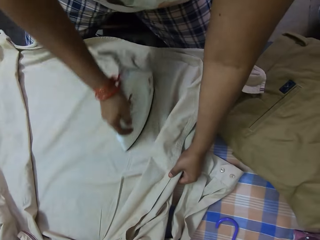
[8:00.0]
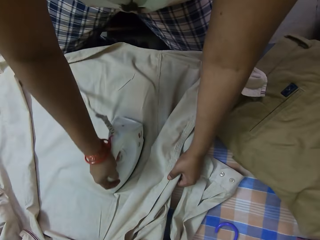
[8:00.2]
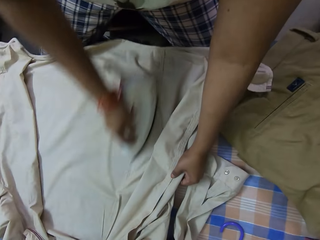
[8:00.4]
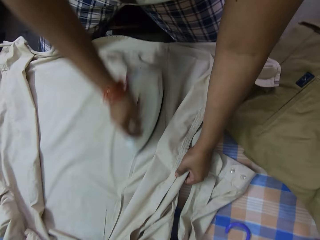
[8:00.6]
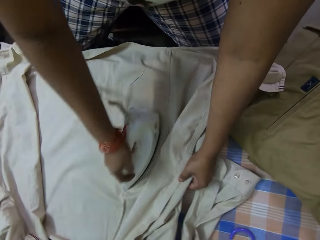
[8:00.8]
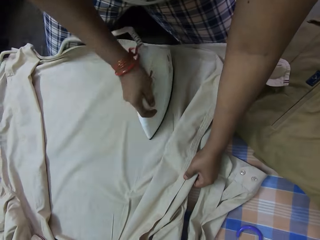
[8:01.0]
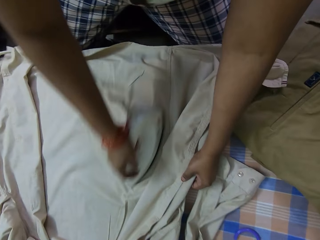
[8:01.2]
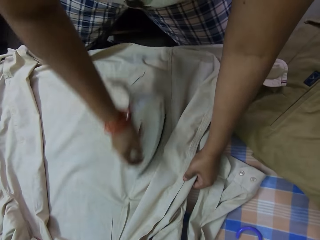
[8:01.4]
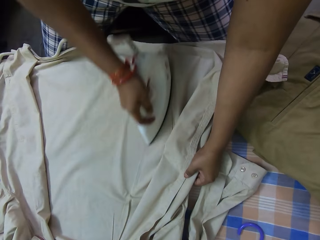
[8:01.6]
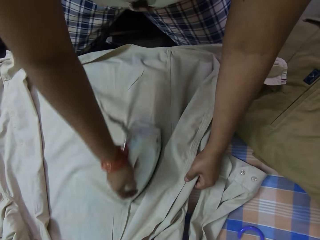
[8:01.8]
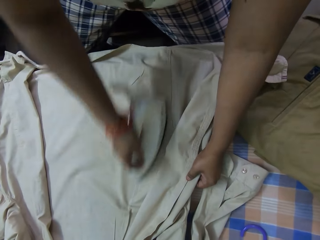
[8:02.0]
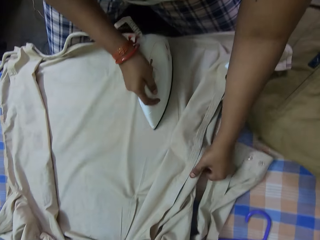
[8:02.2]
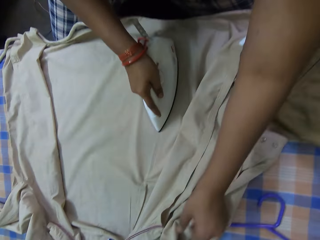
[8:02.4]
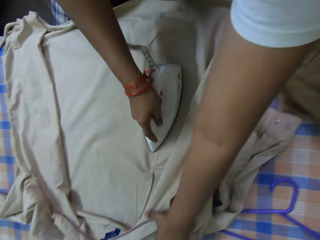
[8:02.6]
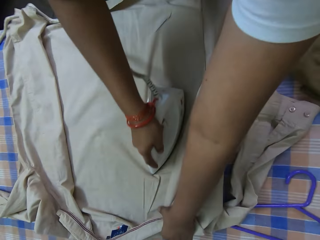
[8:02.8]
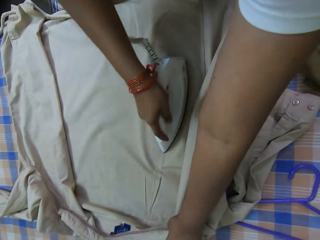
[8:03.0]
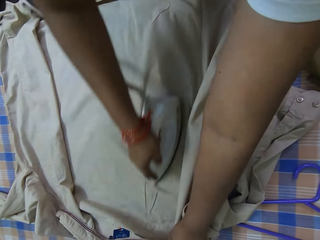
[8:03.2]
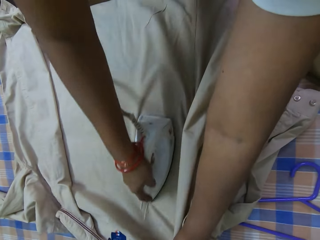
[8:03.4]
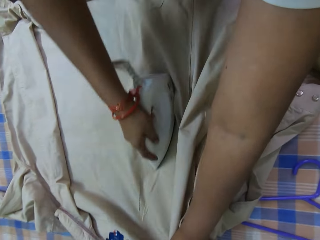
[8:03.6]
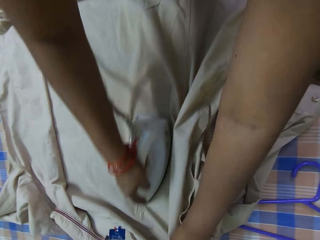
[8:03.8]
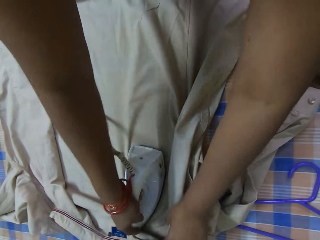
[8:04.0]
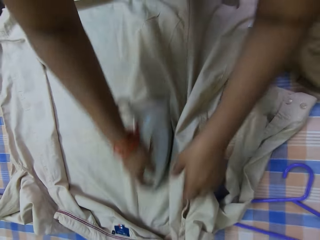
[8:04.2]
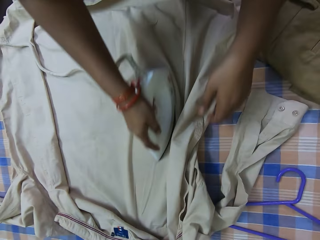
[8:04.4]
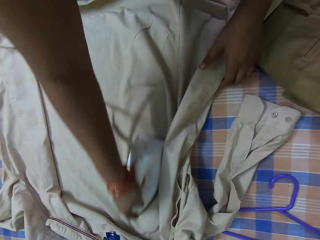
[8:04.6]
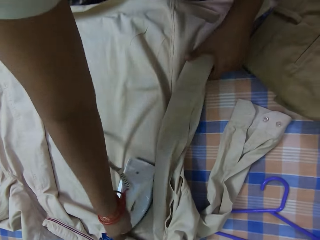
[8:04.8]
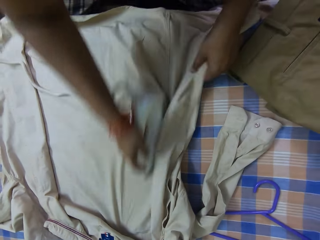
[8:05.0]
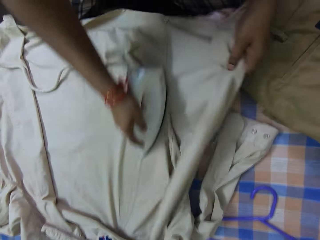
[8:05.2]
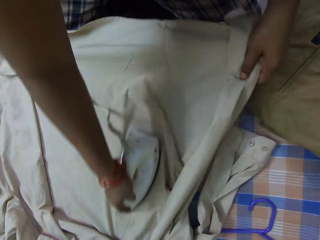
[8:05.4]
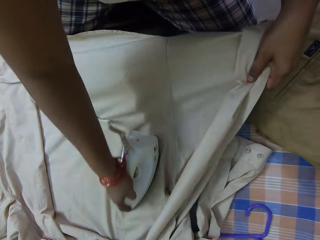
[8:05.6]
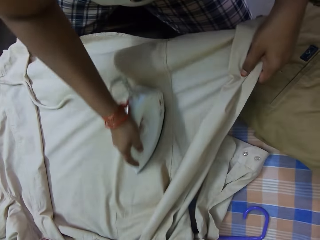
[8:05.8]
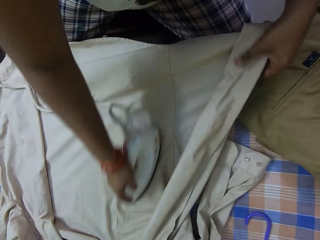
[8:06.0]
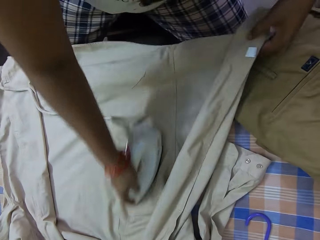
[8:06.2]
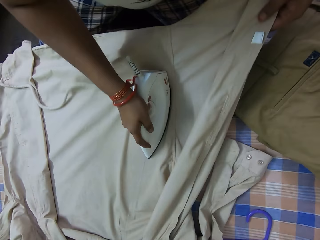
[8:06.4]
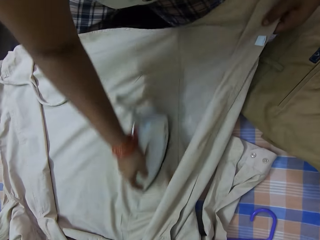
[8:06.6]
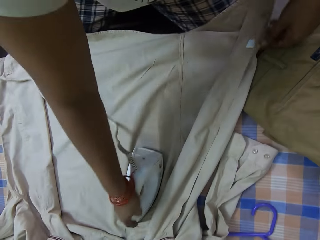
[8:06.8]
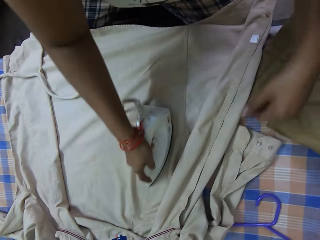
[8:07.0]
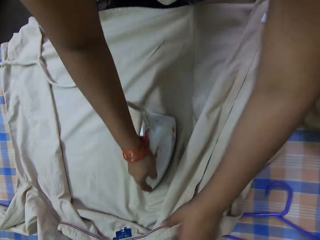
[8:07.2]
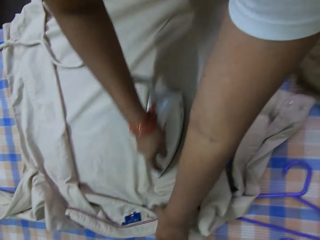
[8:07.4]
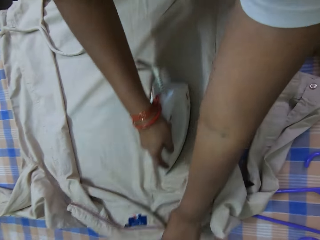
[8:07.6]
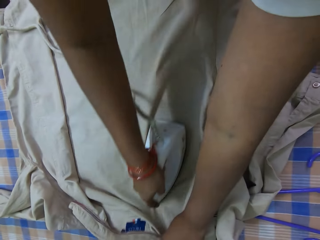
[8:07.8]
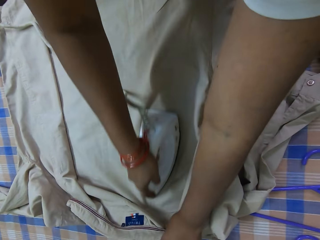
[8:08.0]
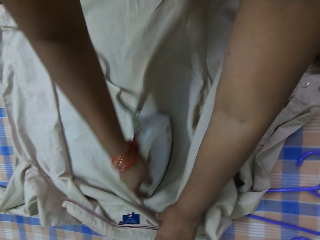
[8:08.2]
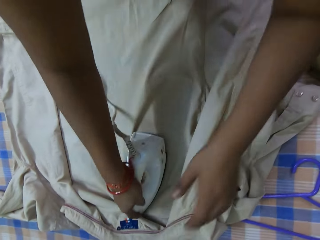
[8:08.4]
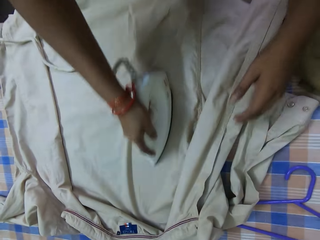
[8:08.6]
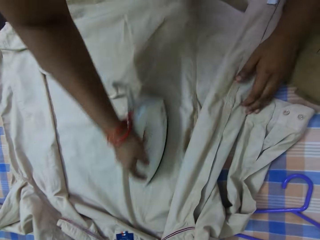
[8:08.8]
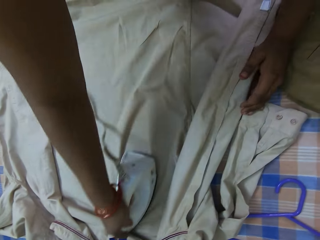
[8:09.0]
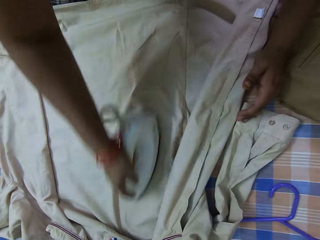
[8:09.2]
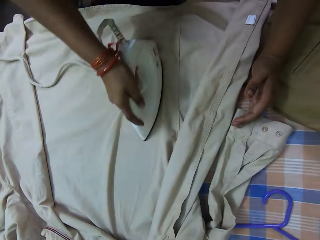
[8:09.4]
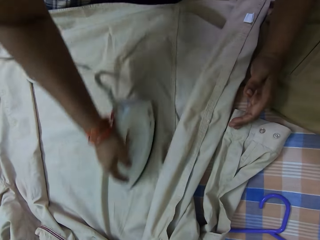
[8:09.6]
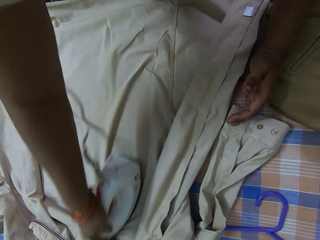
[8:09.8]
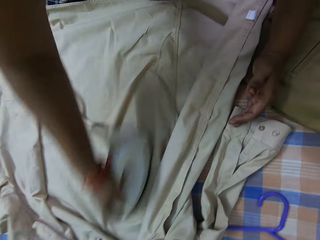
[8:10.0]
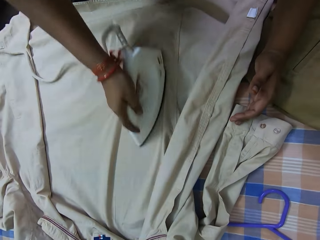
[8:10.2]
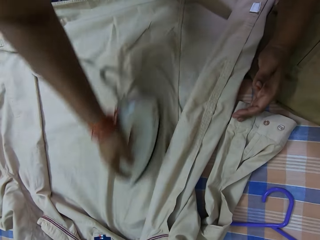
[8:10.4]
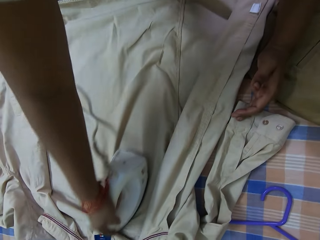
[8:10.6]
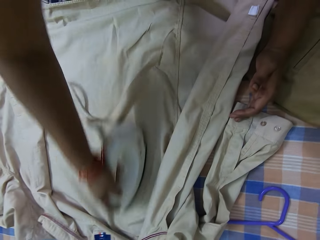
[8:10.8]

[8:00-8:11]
The camera wearer irons the shirt on the ironing board with the iron in her right hand. She adjusts the shirt on the ironing board with her left hand.

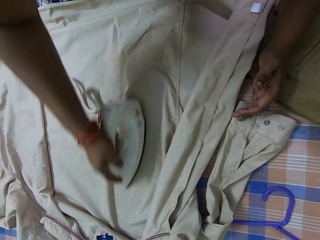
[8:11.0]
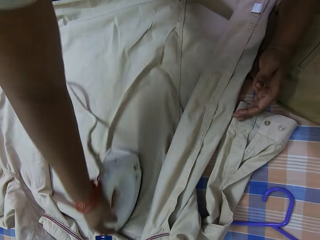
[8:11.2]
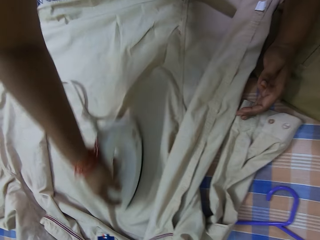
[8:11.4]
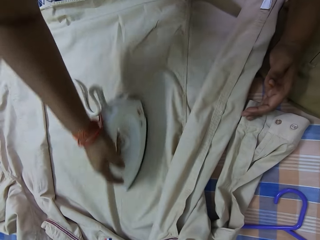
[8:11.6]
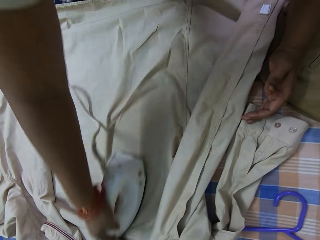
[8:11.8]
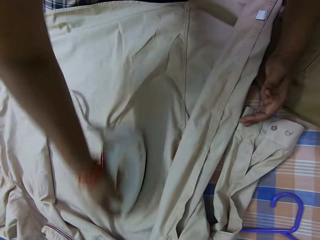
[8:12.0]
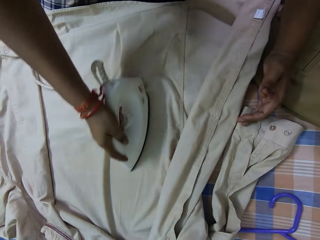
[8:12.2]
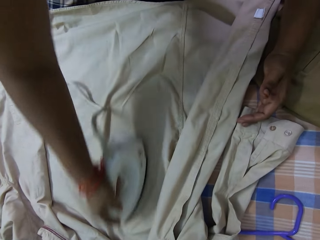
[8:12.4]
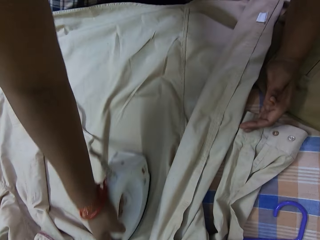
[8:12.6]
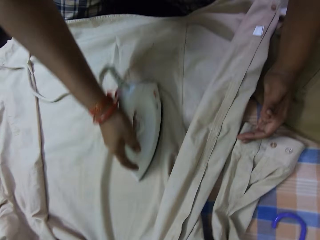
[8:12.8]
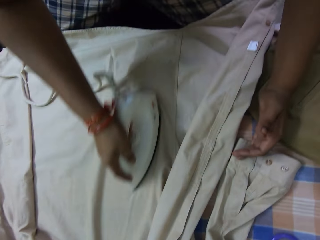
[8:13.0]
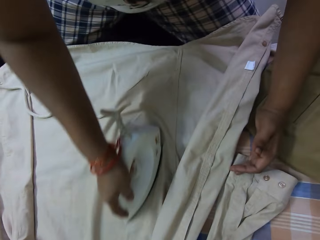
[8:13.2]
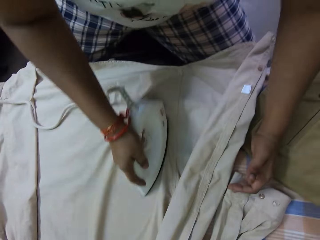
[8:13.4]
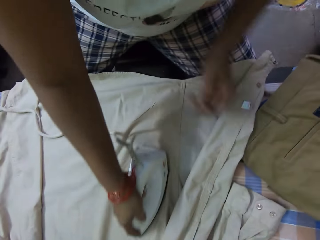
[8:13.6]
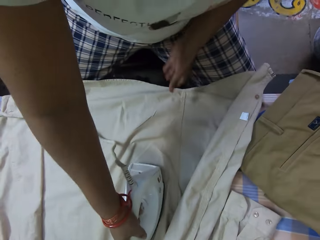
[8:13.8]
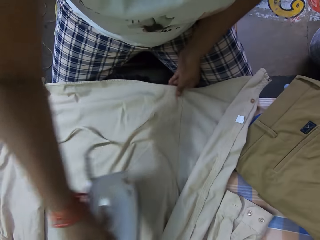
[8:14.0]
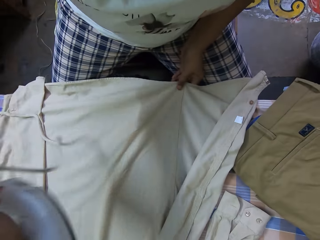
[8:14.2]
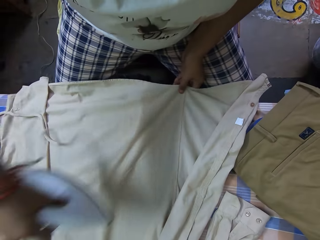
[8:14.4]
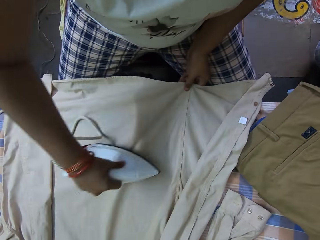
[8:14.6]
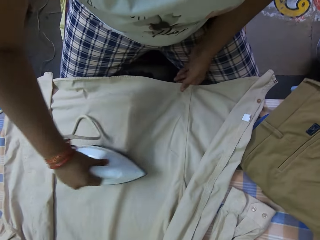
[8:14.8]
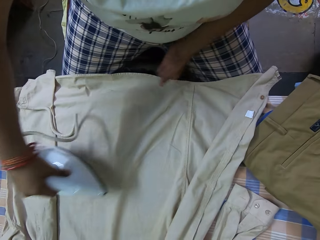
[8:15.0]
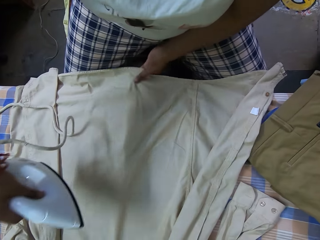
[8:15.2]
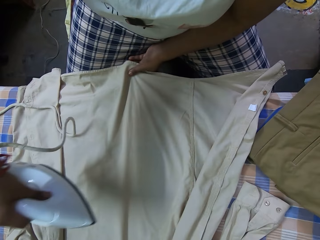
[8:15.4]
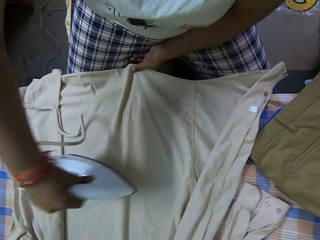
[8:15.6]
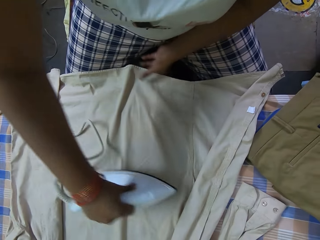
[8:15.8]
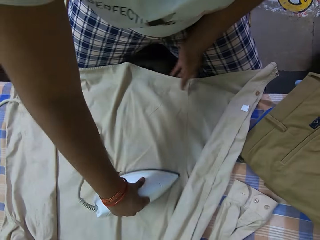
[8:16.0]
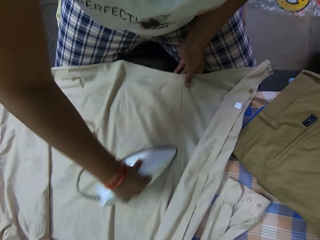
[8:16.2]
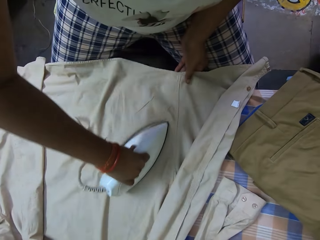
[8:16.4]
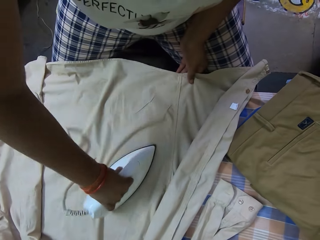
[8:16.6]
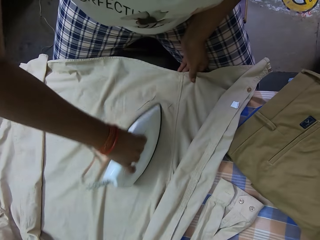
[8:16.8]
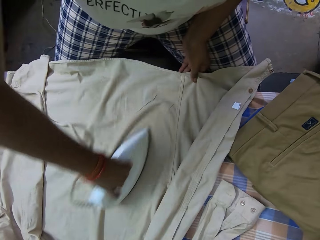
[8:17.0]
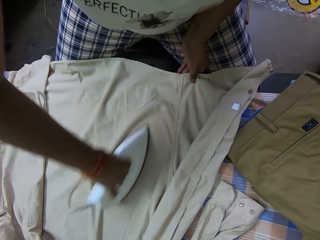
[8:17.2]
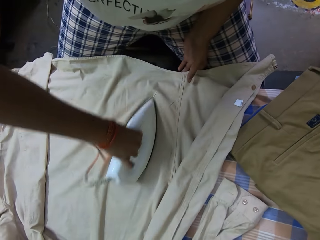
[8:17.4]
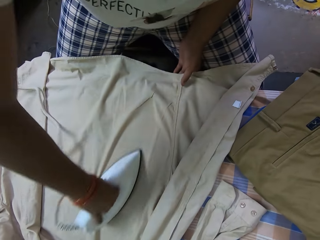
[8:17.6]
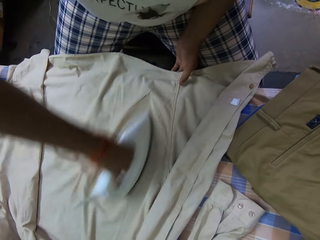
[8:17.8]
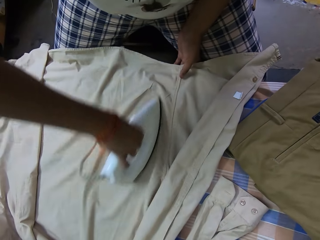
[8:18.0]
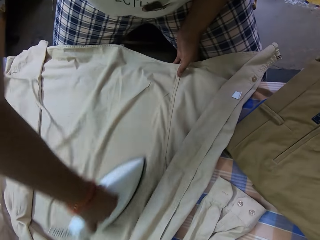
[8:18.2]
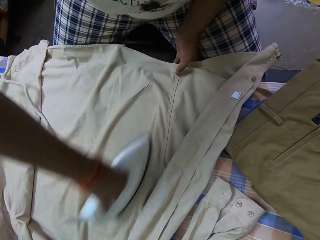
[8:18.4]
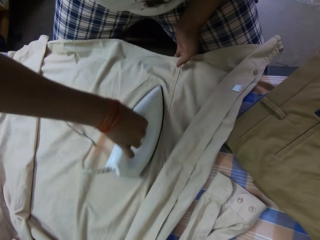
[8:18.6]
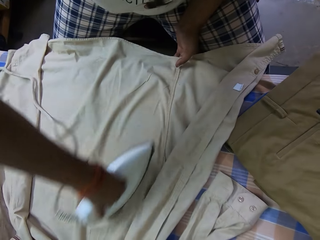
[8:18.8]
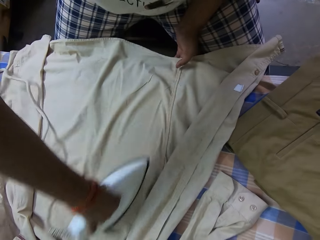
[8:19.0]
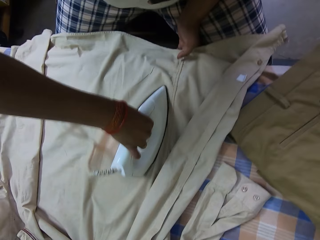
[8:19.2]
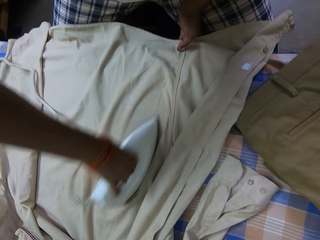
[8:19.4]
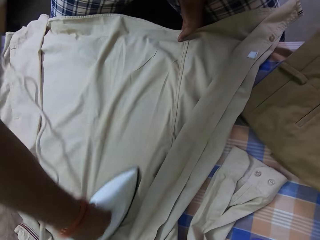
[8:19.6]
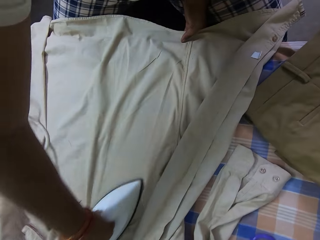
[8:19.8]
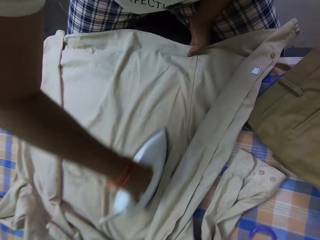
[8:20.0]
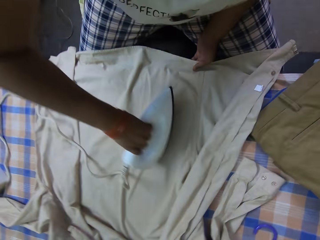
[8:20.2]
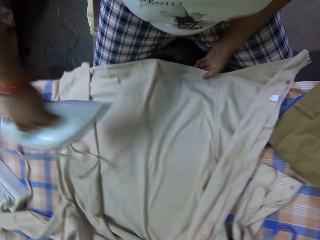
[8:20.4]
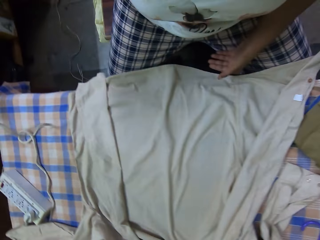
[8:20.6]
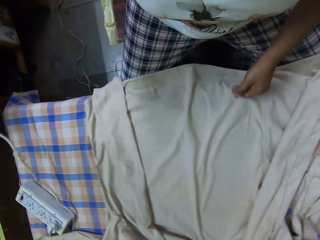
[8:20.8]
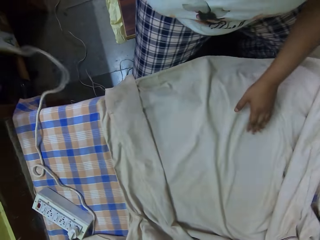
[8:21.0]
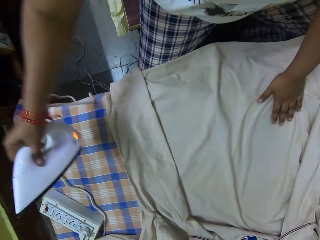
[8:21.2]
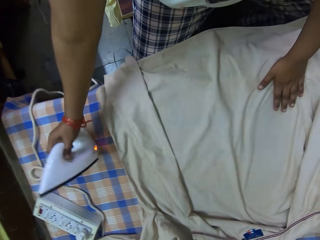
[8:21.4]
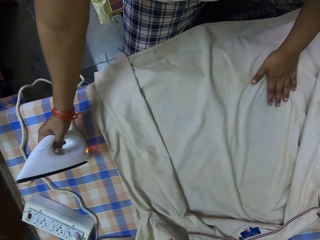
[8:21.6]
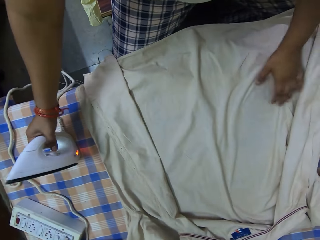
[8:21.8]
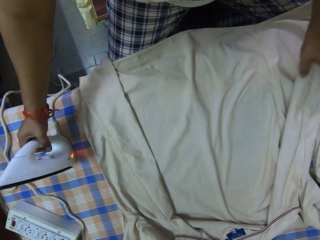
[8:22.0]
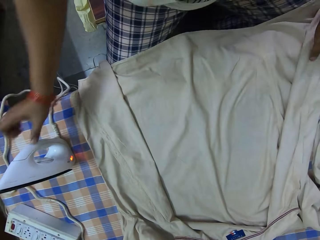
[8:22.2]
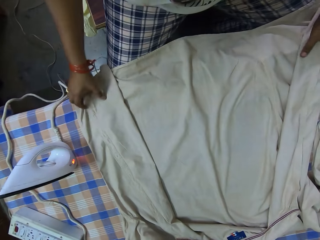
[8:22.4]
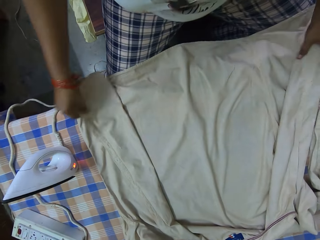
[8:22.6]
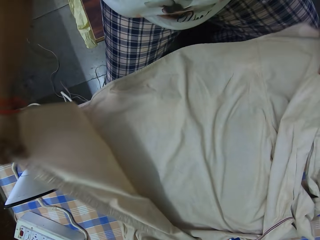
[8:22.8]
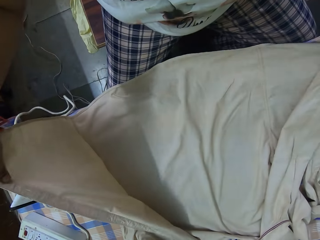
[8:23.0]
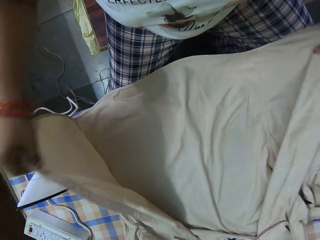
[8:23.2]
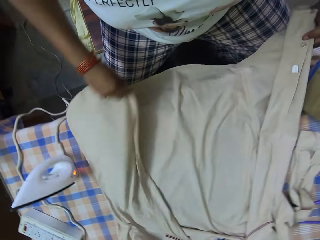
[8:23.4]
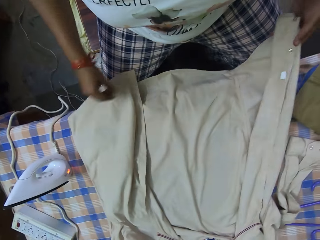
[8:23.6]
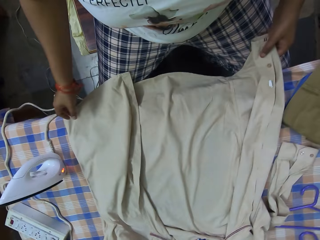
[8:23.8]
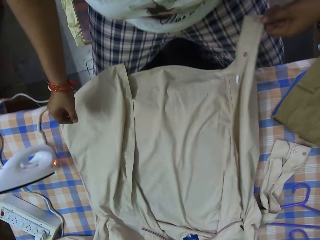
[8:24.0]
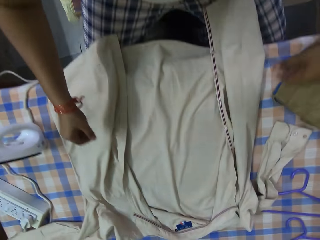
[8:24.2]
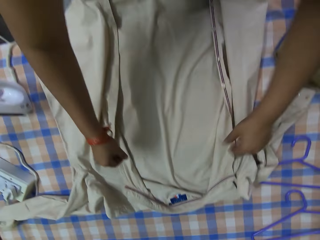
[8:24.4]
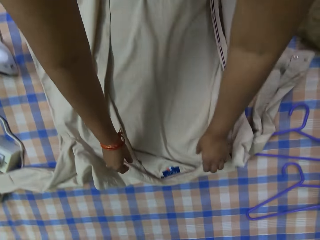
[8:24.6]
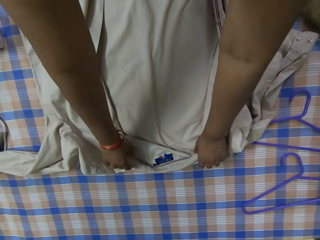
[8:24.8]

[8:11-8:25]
The camera wearer irons the shirt on the ironing board with the iron in her right hand. She drops the iron in her right hand on the ironing board. She adjusts the shirt on the ironing board with her hands.
